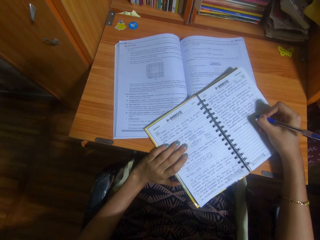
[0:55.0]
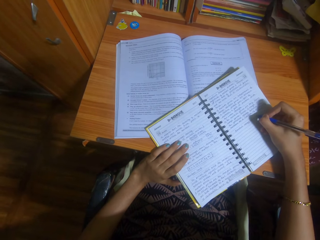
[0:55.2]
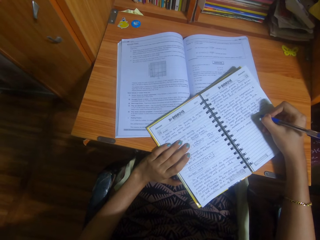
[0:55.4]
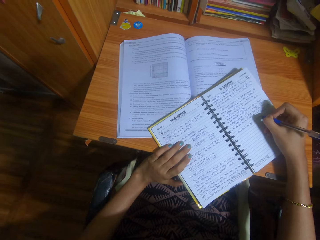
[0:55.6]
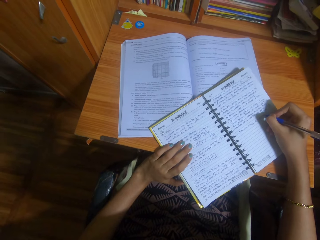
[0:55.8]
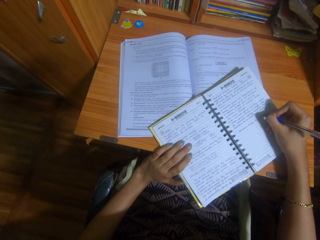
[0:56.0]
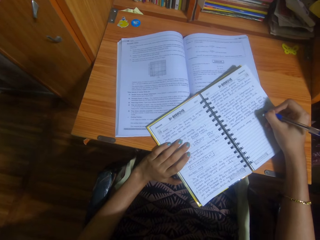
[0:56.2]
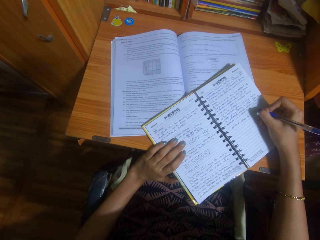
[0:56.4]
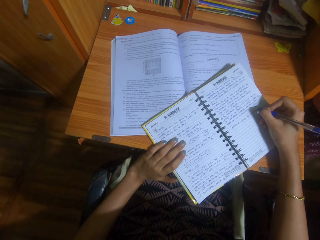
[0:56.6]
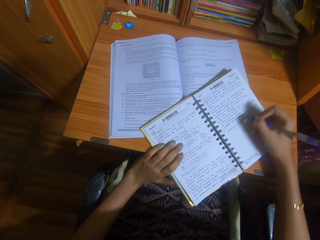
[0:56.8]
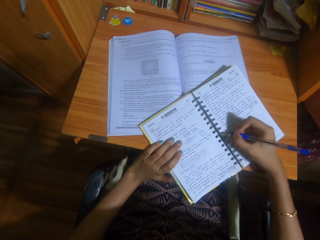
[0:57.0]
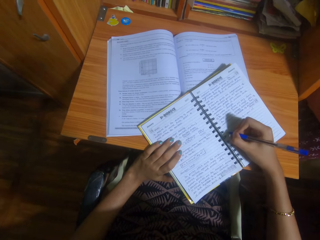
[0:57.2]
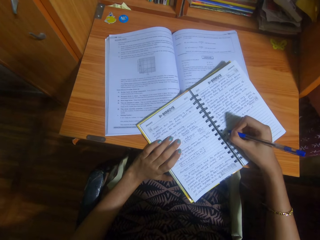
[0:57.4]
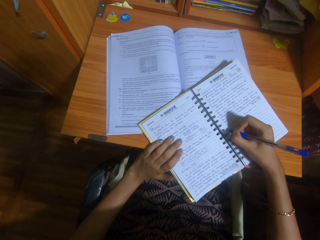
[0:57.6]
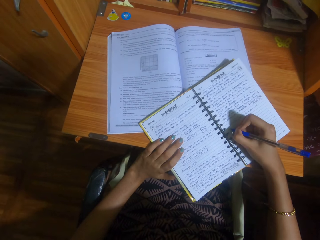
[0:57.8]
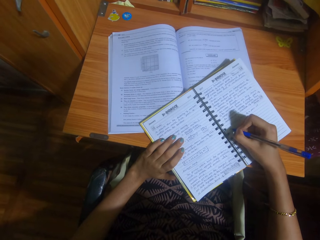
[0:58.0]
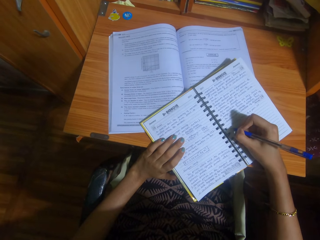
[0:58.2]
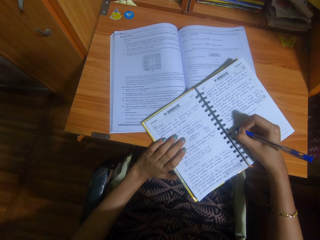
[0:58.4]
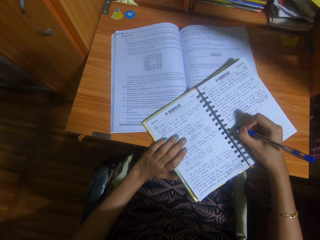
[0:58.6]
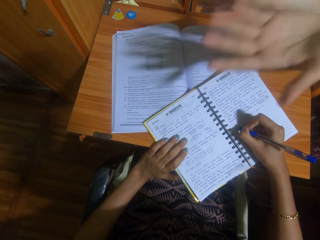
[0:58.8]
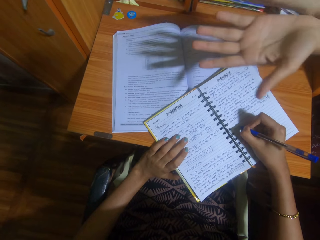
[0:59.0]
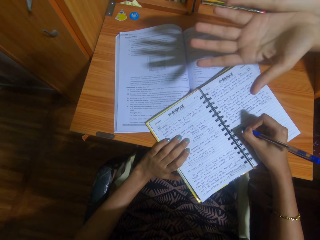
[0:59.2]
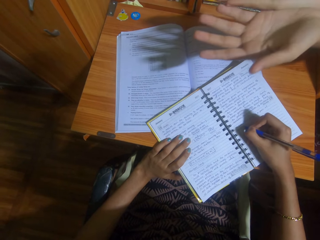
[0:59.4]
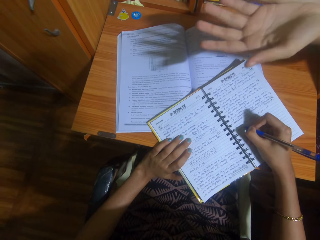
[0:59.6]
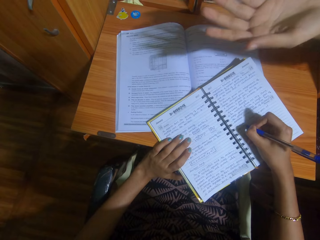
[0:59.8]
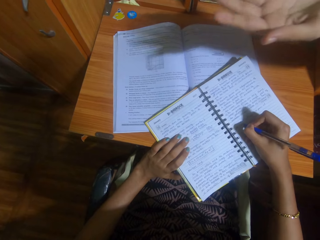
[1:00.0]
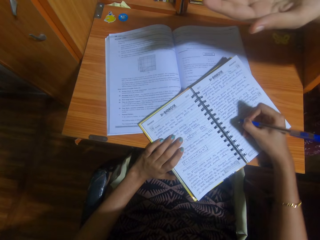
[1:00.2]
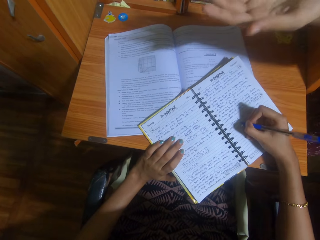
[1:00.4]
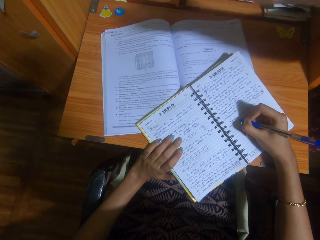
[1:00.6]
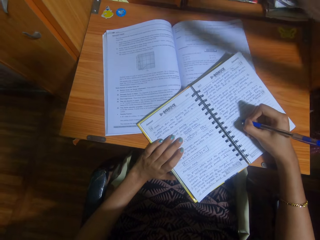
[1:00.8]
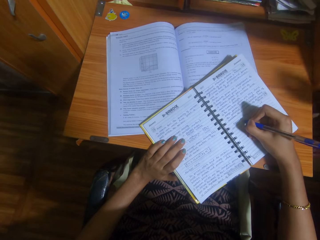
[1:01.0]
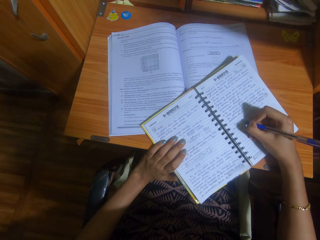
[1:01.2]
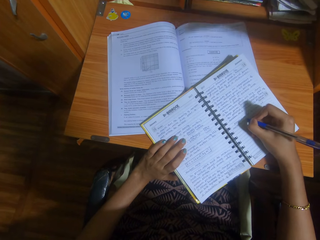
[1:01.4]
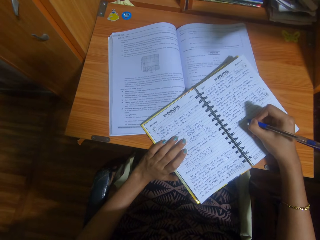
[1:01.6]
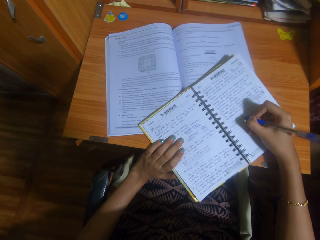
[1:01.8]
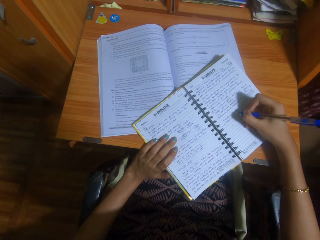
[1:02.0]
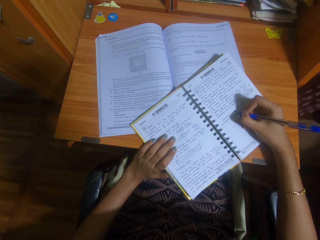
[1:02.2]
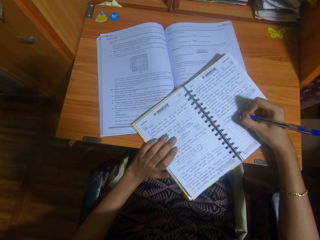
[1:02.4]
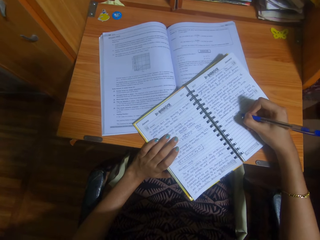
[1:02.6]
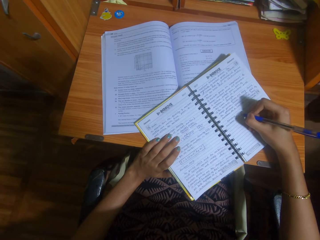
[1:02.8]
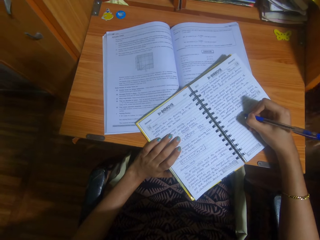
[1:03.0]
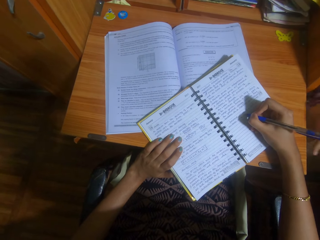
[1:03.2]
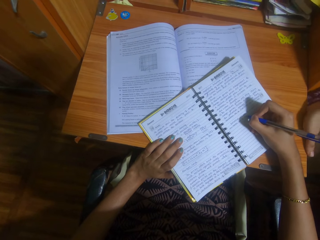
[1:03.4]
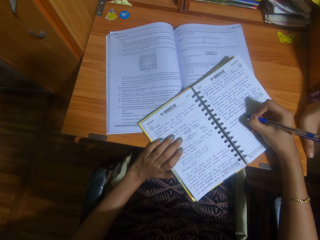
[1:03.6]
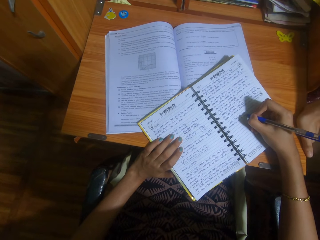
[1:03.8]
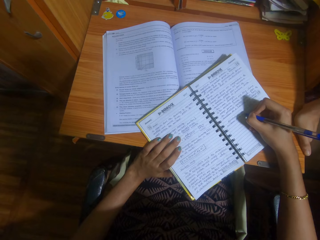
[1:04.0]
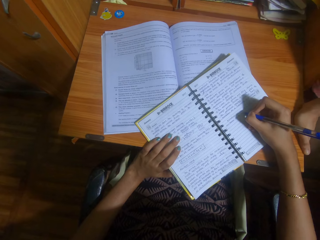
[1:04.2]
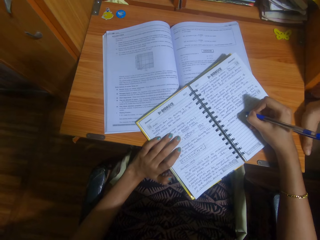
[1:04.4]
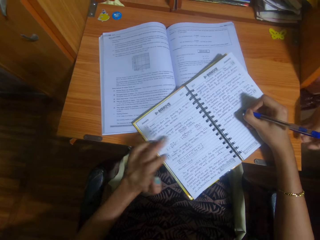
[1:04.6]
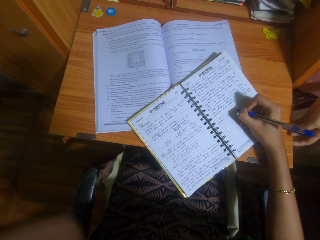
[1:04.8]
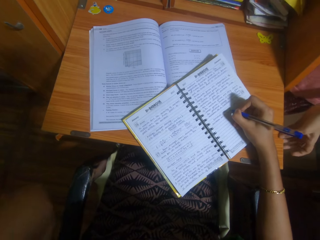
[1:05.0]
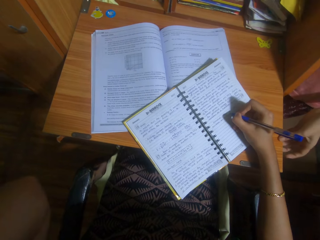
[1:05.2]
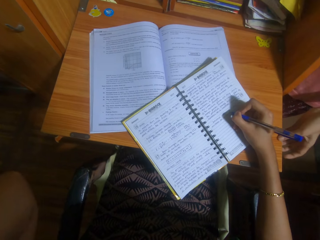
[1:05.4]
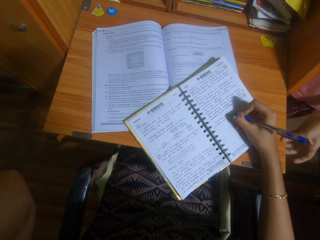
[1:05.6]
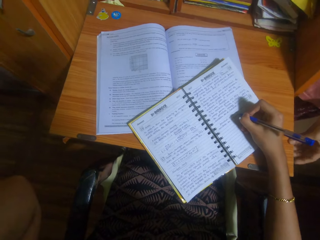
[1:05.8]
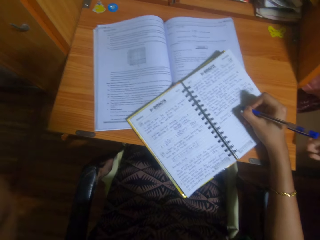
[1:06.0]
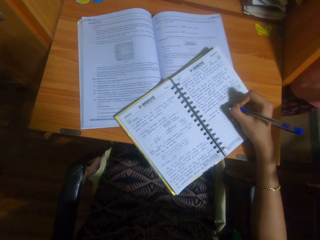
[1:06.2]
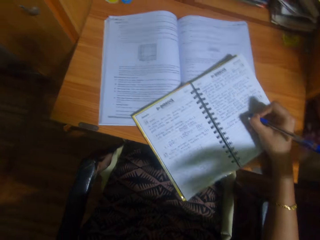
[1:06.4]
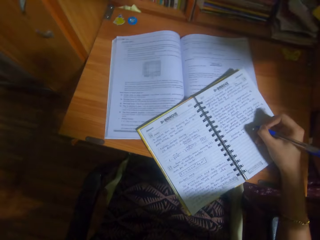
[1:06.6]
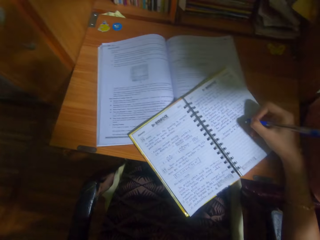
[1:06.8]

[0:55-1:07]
A lady gestures out.

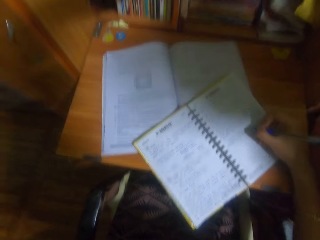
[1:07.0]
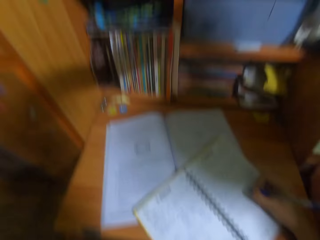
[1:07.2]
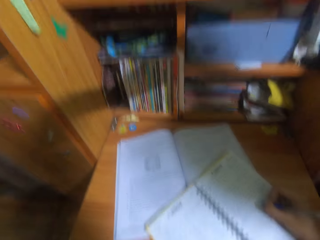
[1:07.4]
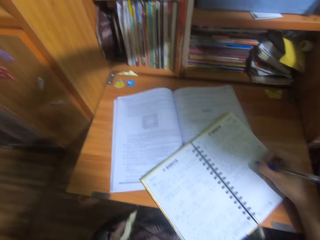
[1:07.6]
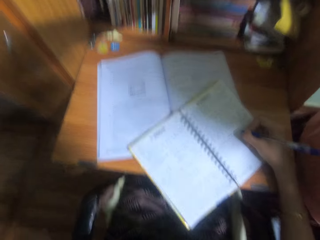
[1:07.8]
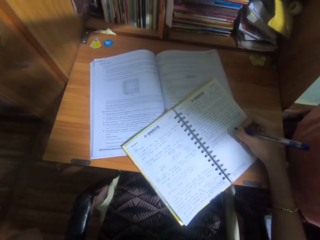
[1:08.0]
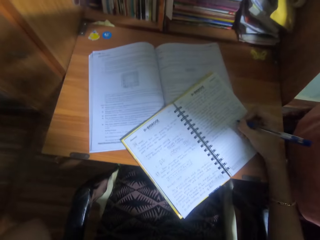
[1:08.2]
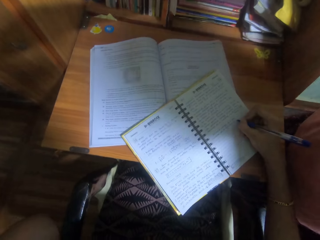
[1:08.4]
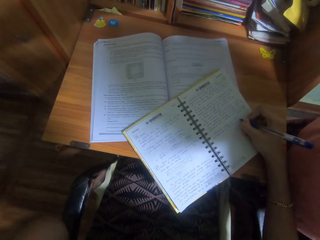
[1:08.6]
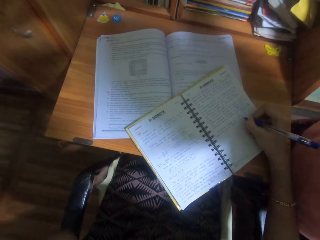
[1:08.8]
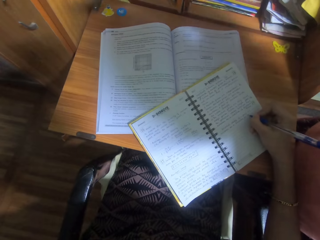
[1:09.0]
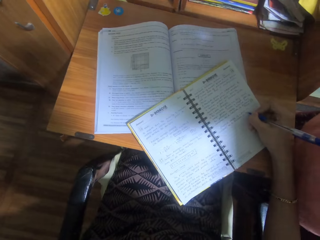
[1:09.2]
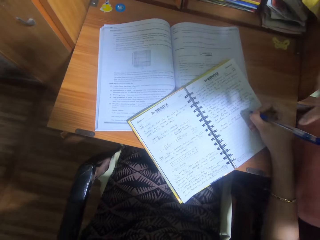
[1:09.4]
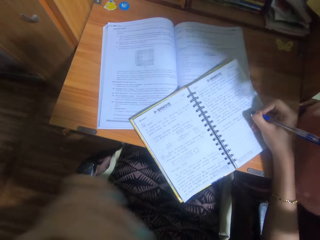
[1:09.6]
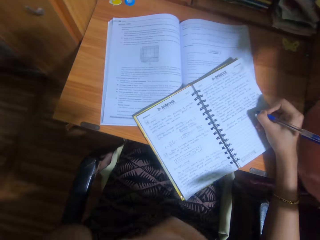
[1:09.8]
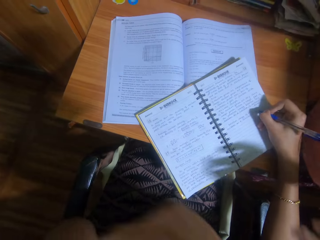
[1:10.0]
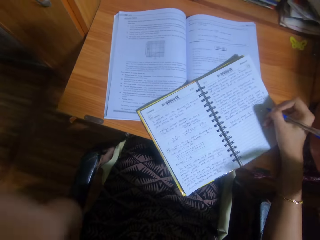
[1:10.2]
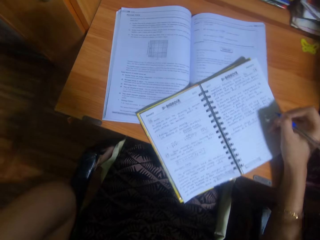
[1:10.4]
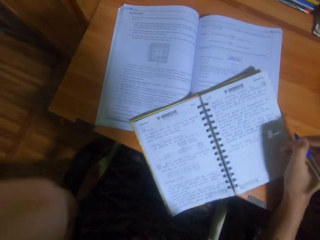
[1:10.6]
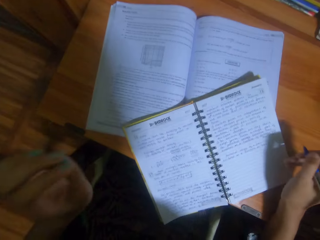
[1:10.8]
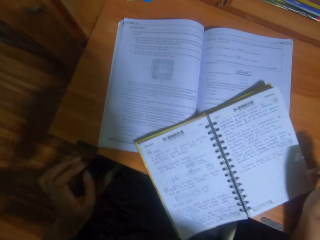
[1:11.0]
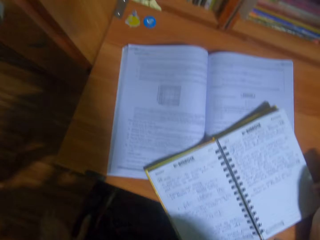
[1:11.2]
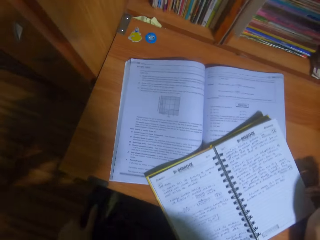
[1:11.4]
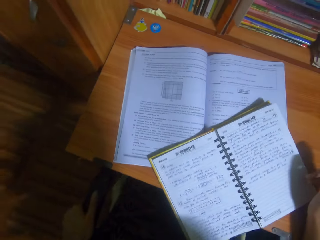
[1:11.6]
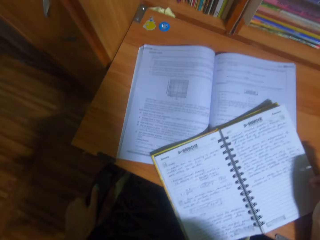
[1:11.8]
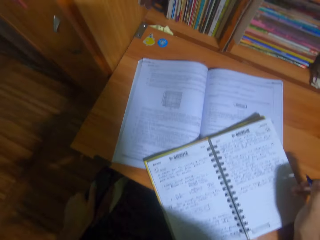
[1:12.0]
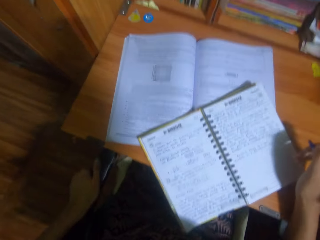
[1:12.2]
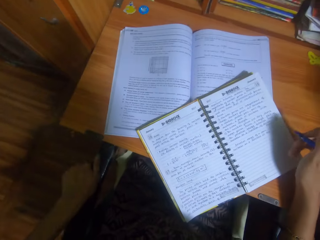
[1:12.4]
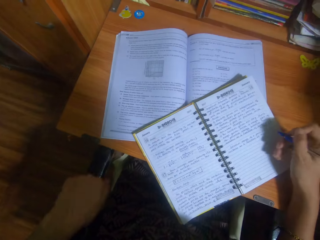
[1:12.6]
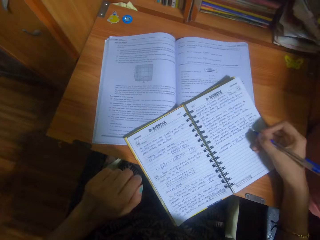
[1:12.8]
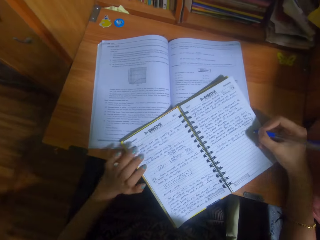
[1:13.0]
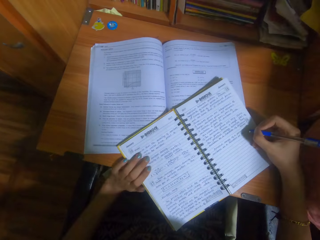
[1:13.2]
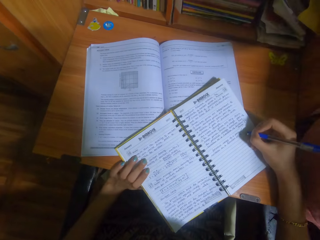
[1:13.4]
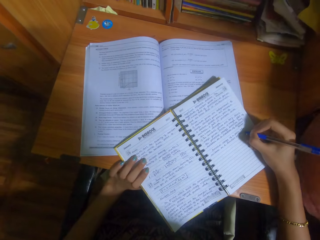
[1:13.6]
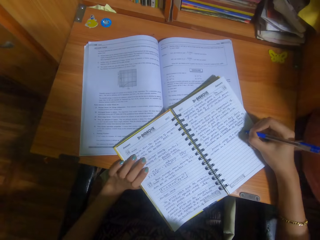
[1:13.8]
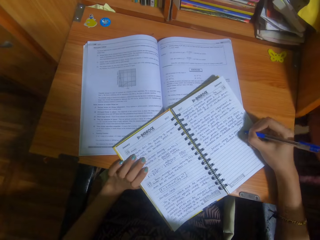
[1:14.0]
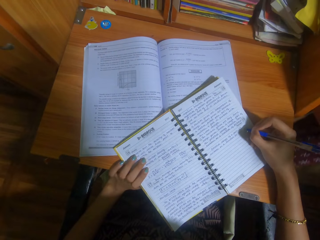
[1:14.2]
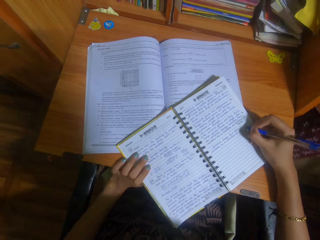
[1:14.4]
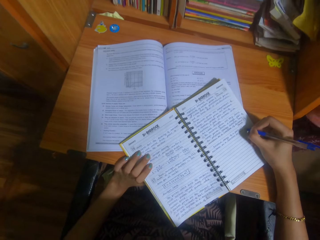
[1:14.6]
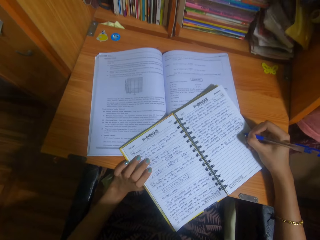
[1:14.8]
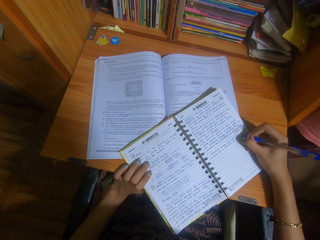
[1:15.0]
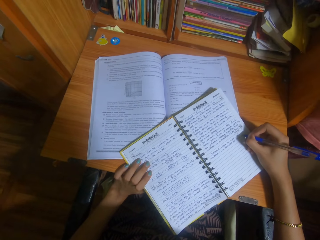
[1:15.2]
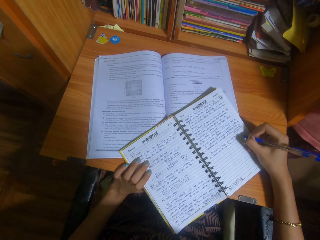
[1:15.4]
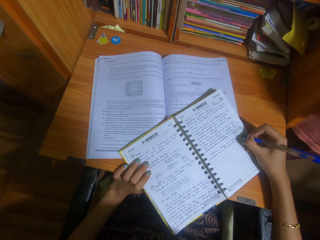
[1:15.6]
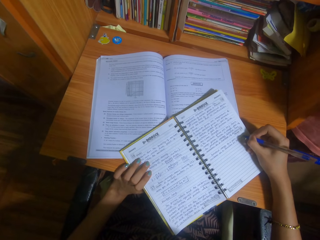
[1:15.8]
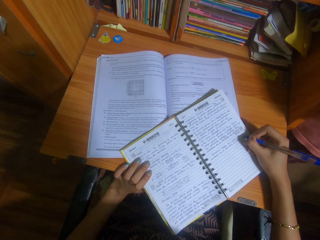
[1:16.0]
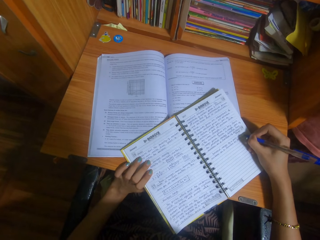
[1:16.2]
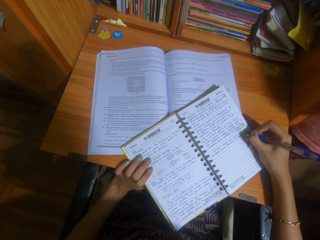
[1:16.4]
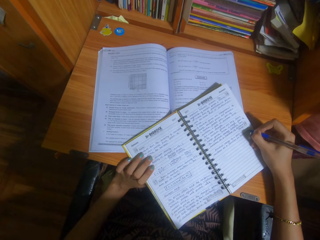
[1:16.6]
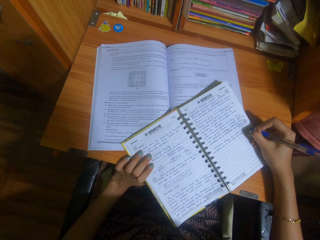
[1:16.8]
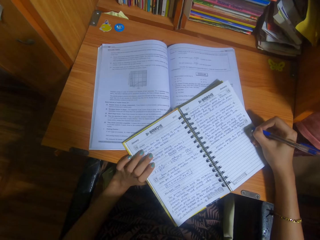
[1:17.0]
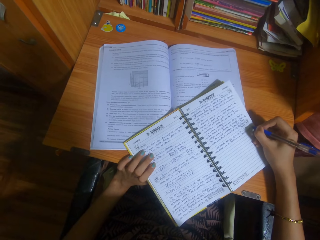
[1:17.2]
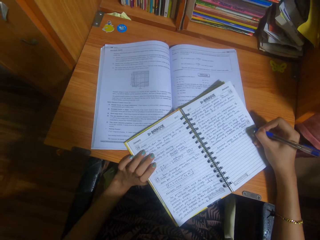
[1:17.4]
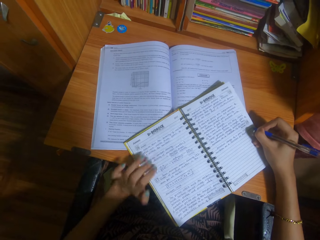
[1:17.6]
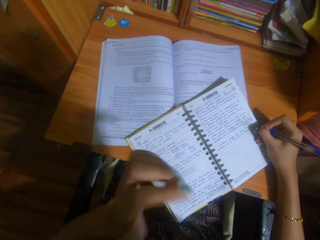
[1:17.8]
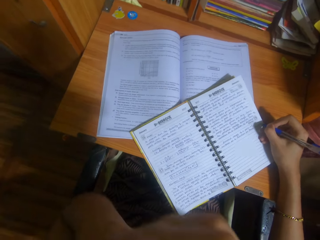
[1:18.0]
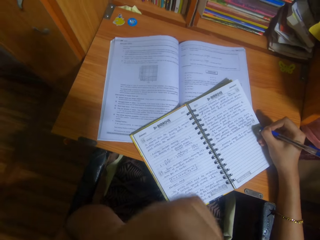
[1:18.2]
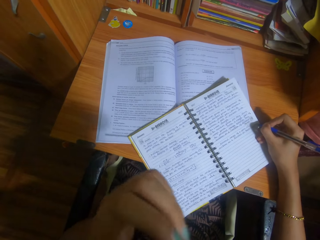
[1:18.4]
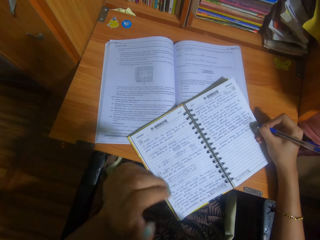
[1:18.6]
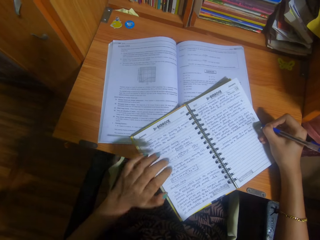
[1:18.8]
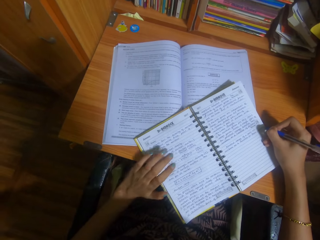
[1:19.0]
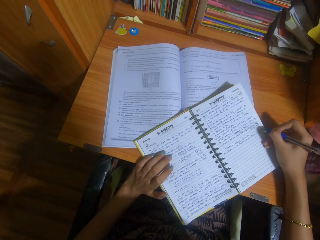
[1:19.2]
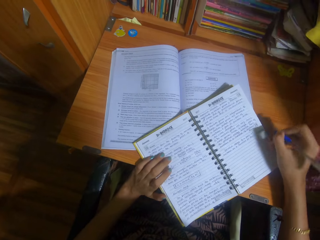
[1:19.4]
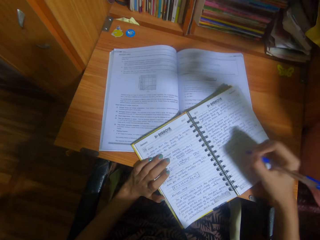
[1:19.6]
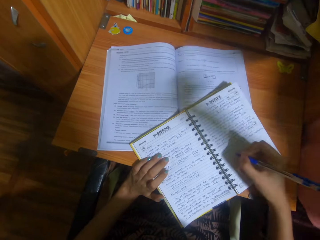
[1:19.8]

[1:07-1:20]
The camera wearer places a hand on a book and writes. They lift a hand and talk to a woman.
